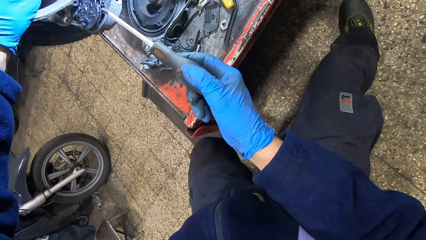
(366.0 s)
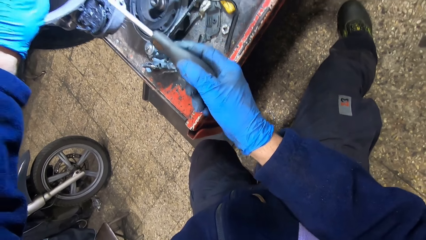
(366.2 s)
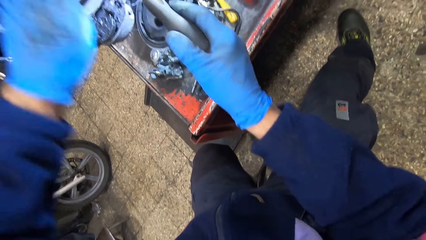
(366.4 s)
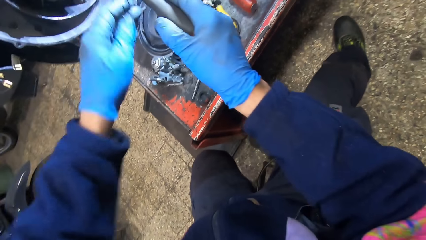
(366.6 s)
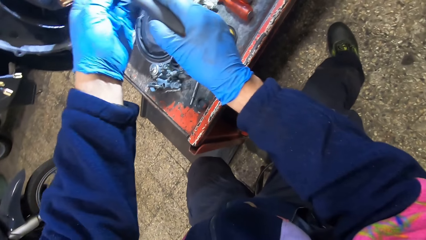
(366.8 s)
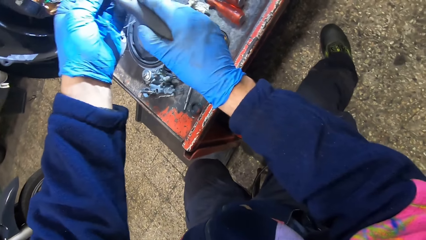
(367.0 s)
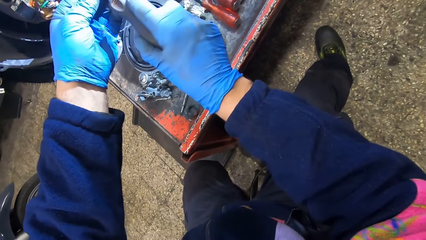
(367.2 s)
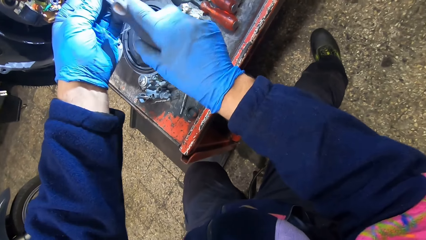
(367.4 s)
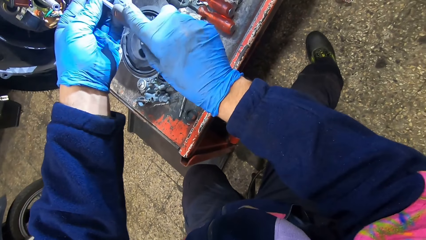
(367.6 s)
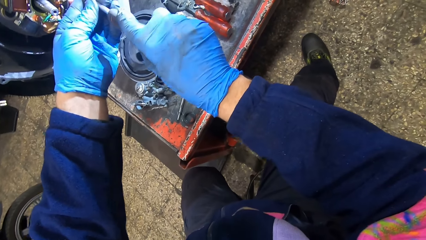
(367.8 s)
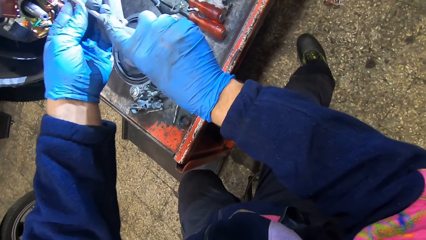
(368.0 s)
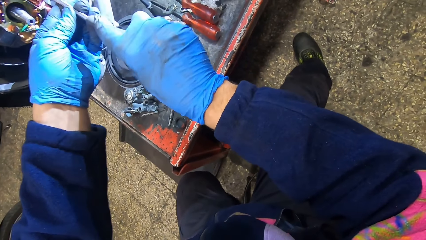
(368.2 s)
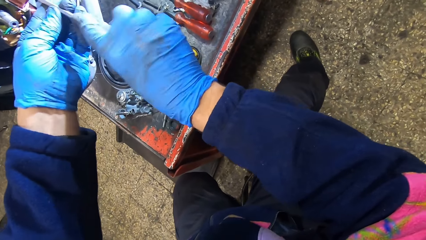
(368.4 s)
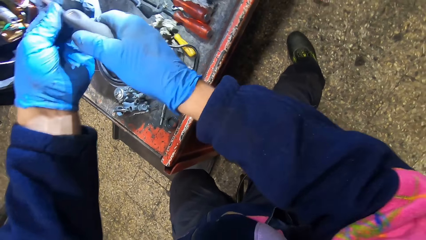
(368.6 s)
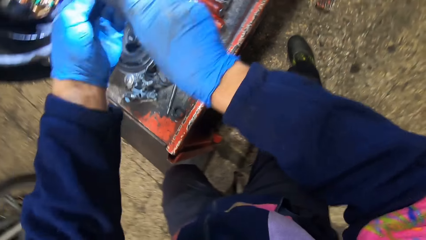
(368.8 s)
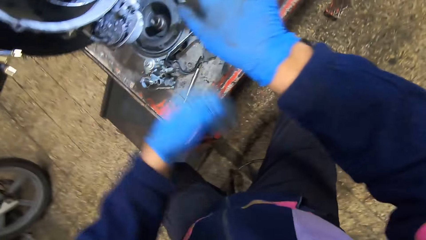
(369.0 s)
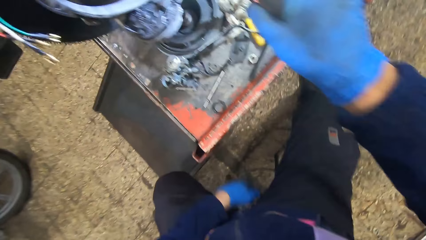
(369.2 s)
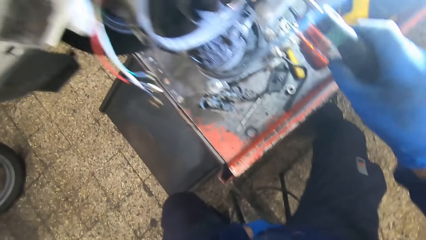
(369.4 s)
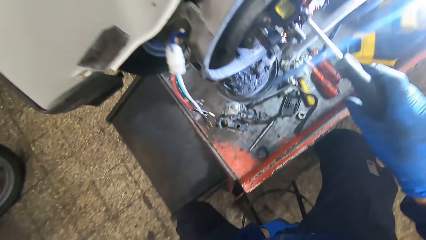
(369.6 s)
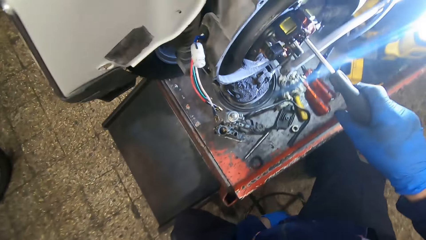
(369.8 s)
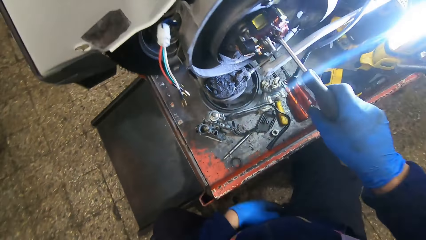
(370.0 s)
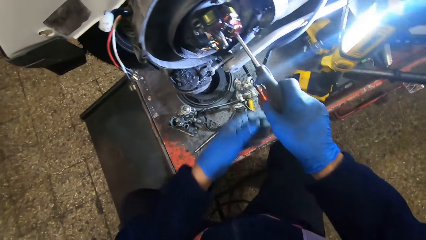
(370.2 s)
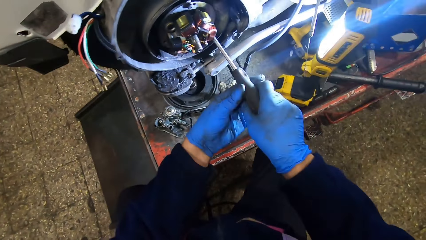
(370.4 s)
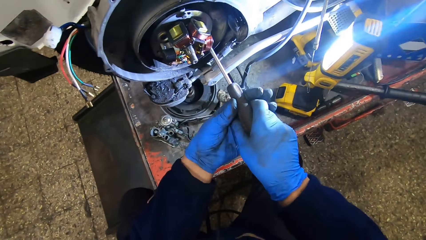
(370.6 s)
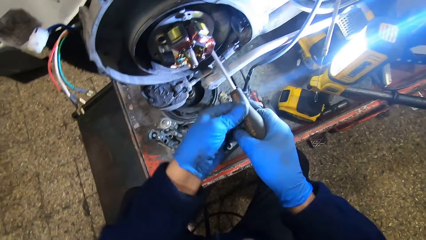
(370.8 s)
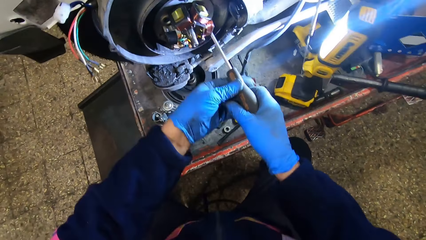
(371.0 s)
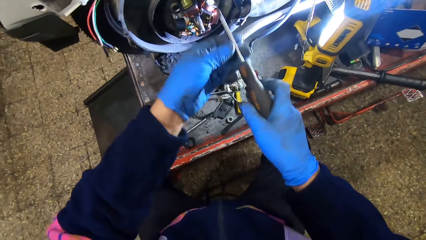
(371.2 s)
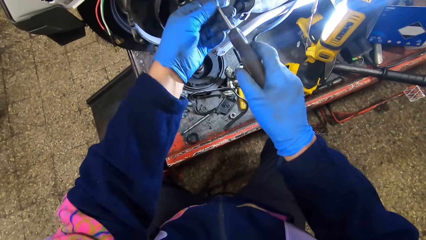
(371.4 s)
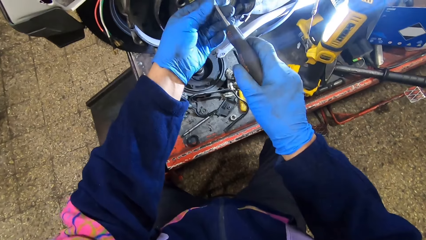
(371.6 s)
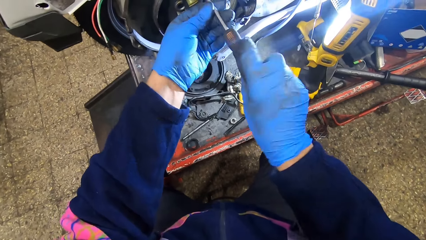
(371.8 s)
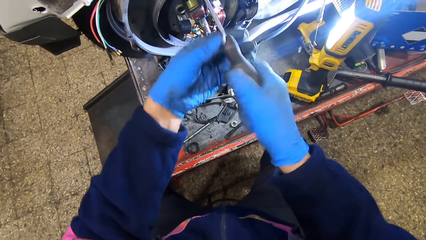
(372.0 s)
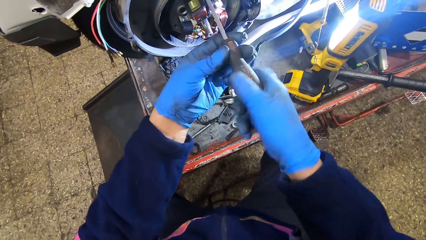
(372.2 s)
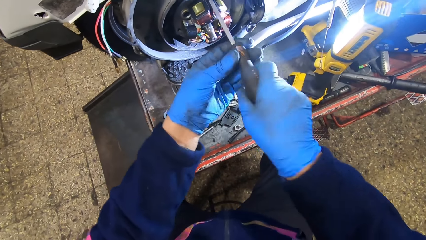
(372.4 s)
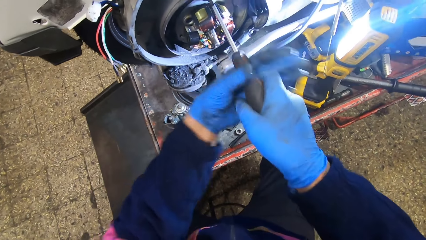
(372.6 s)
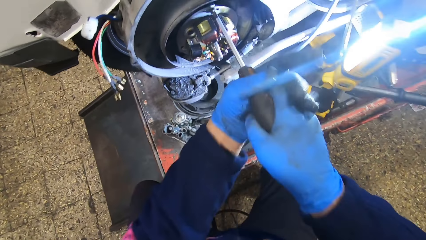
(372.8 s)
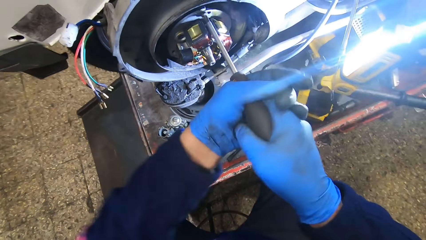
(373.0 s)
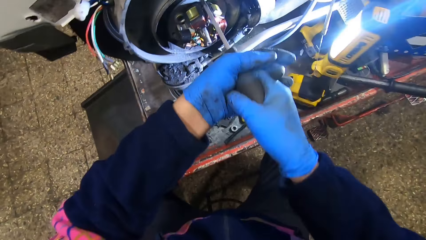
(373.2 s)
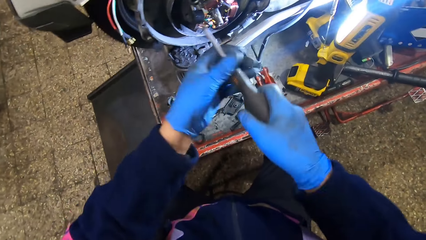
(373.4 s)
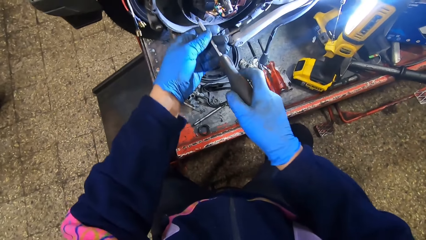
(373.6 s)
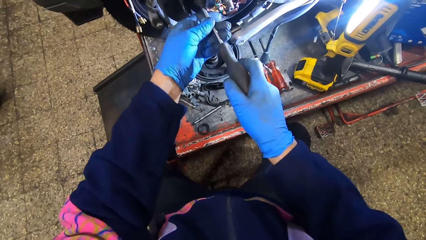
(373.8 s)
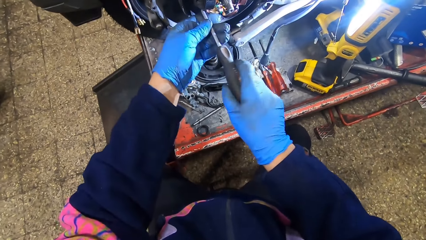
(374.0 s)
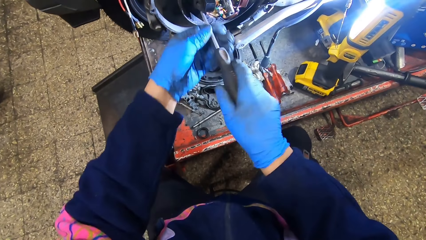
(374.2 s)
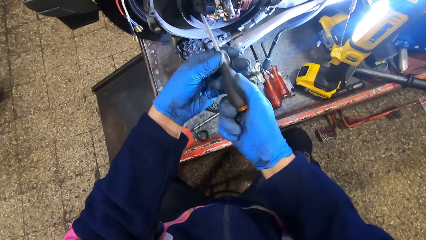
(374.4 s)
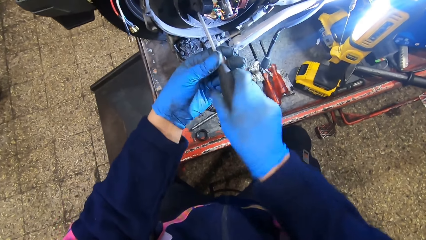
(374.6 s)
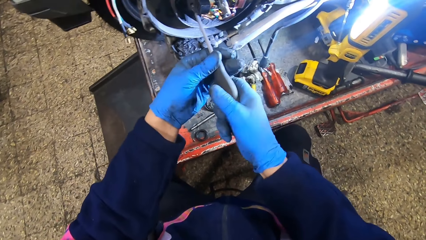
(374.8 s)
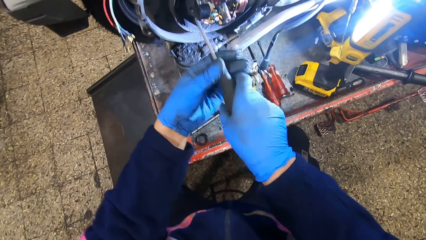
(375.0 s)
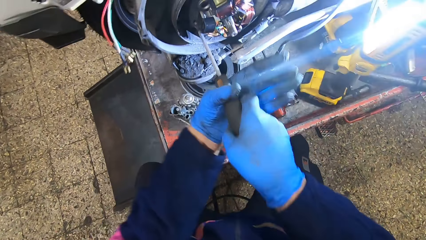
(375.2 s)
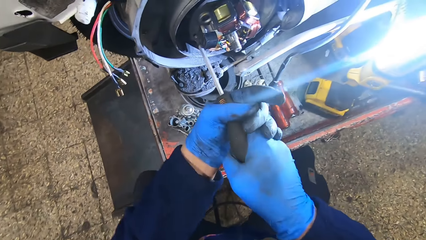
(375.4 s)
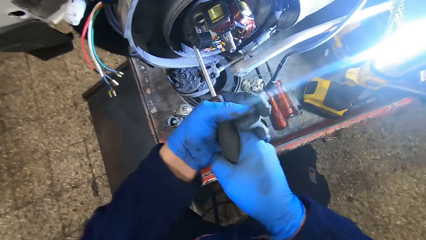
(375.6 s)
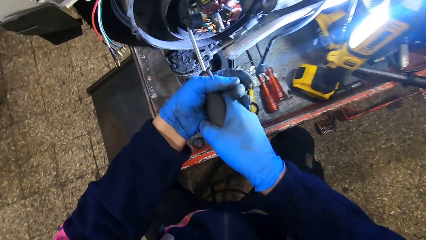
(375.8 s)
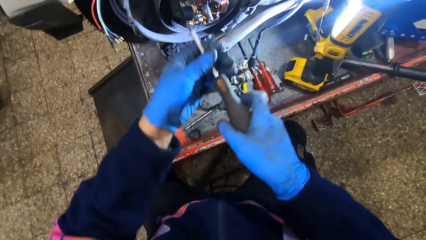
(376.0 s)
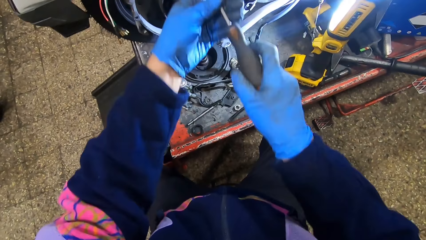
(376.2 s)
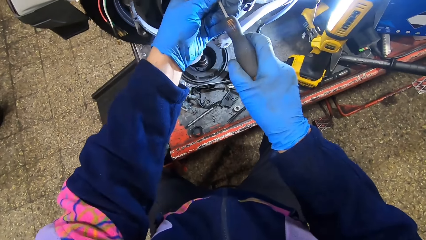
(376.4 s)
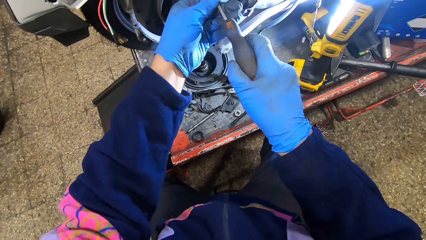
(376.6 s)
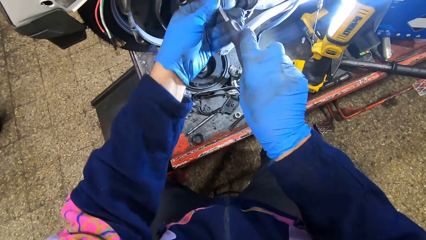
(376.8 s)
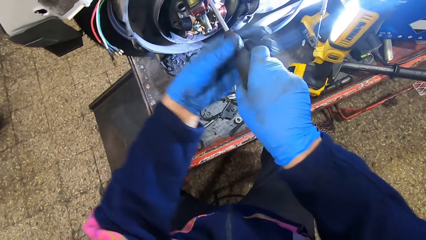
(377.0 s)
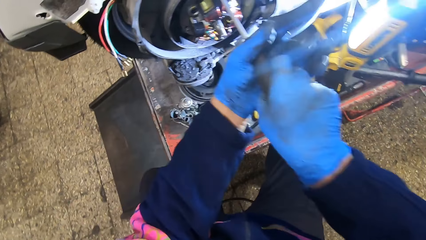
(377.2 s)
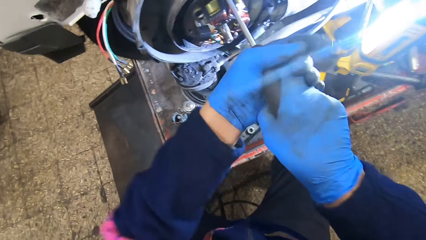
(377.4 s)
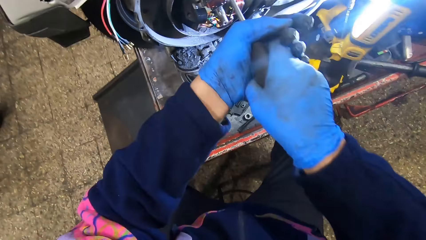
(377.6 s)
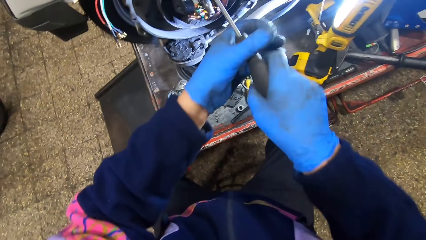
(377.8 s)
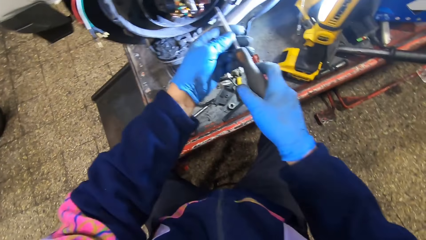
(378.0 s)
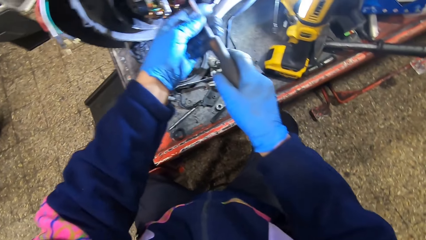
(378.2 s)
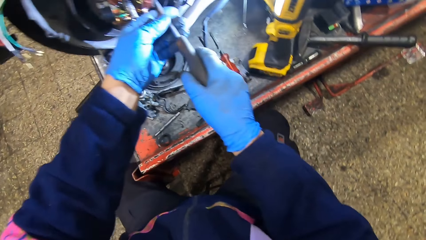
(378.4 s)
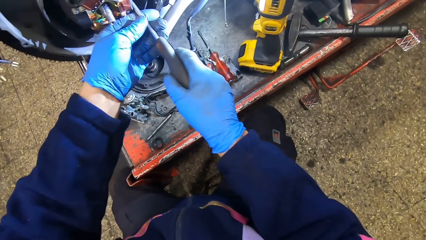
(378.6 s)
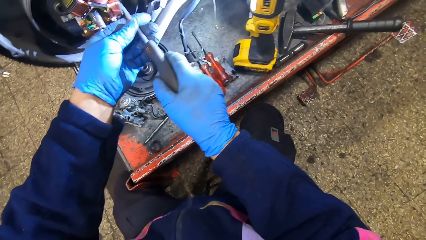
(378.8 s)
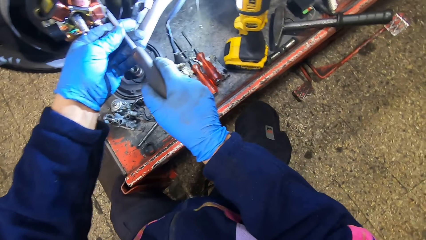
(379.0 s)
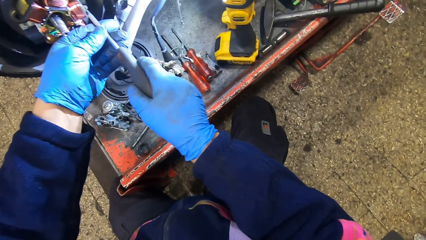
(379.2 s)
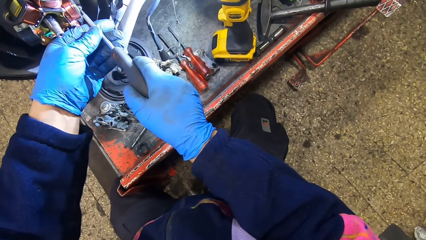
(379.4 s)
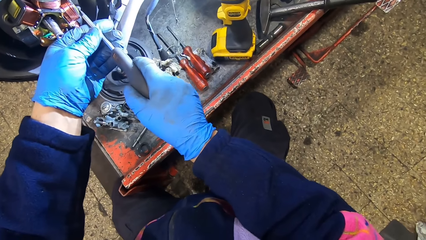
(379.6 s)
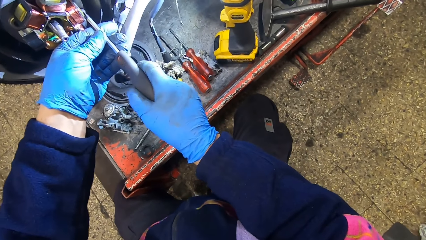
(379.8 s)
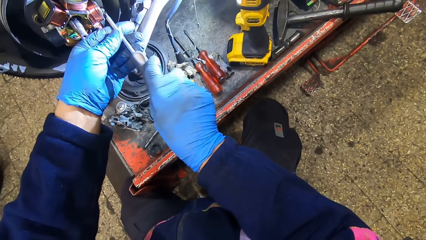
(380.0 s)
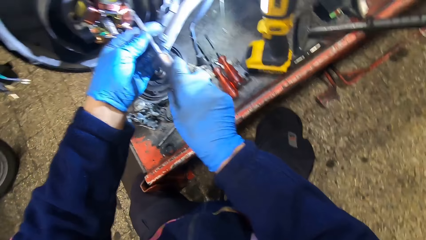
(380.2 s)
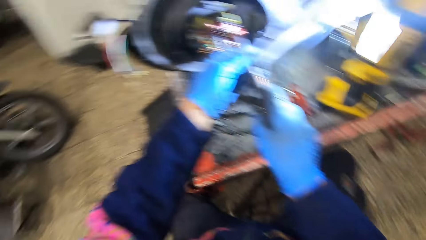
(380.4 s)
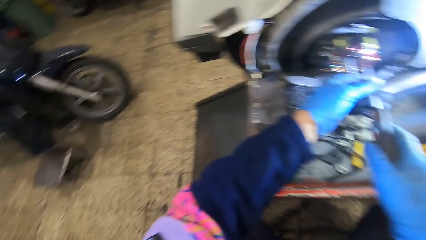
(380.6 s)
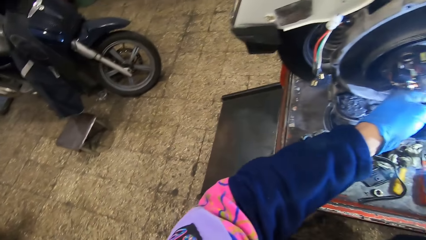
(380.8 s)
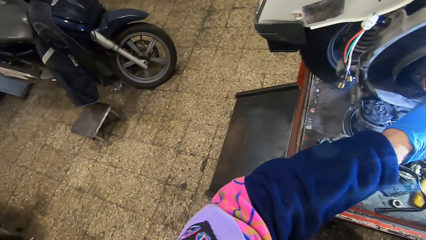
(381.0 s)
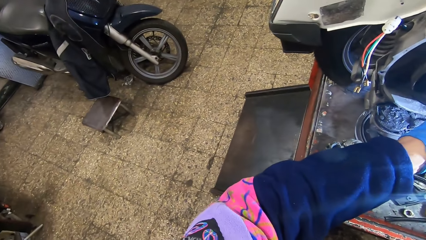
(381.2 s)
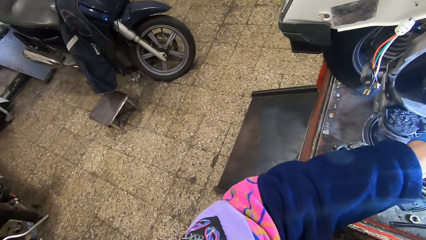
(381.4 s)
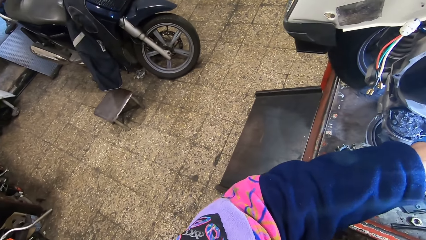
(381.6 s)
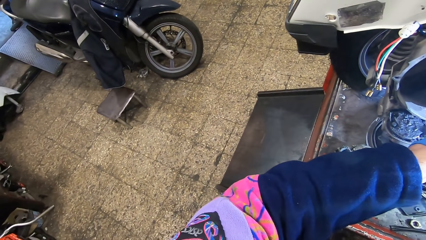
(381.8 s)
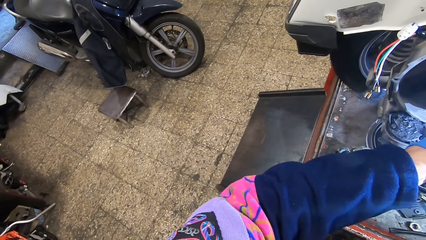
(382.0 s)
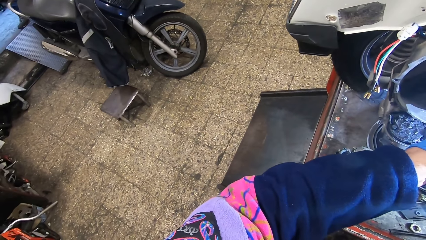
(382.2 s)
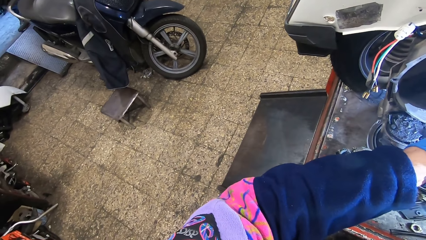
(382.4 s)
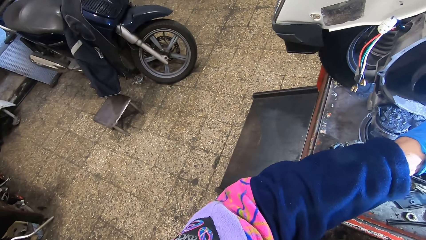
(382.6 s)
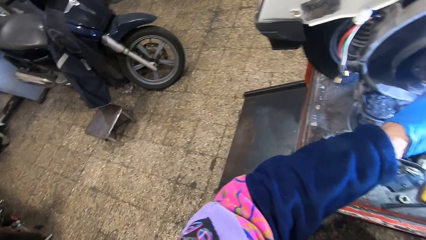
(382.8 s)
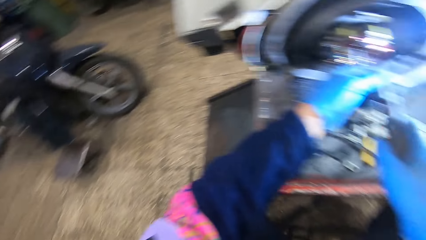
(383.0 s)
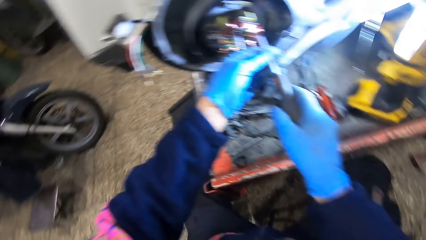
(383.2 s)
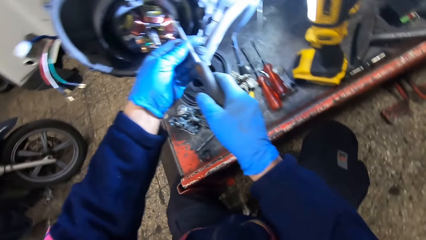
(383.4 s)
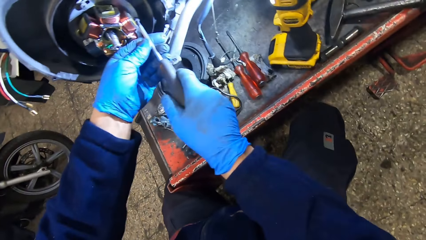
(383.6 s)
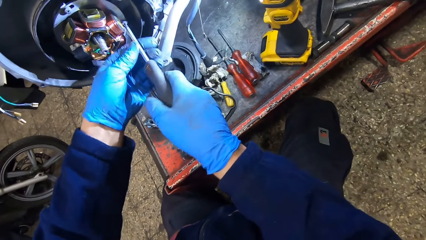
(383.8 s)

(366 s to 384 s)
The camera wearer tightens the screws on the stator plate with the black screwdrivers. They adjust their seat.
